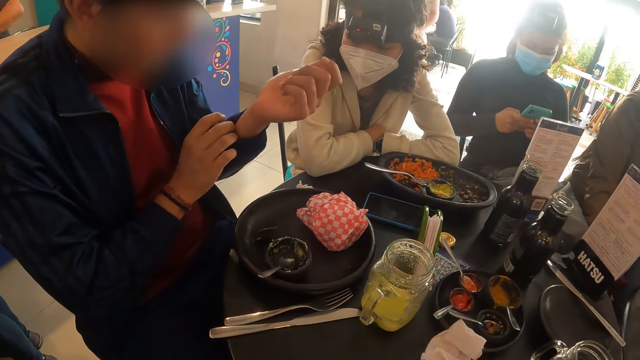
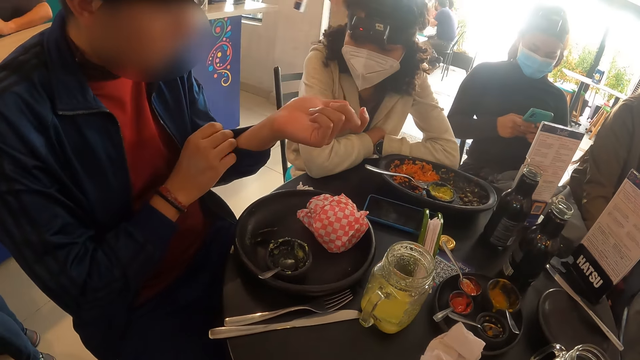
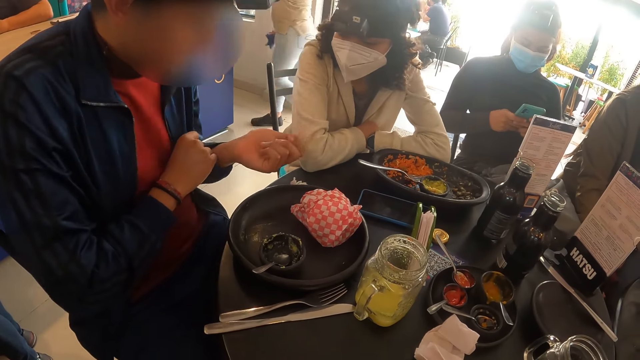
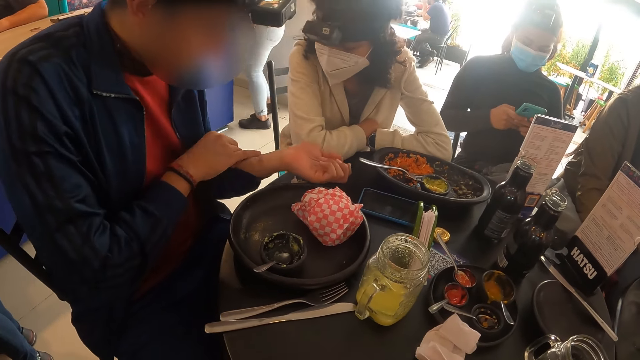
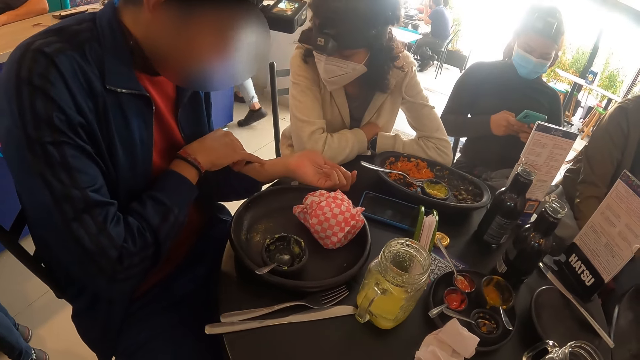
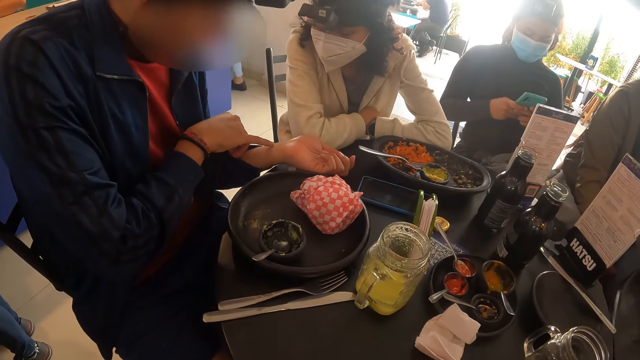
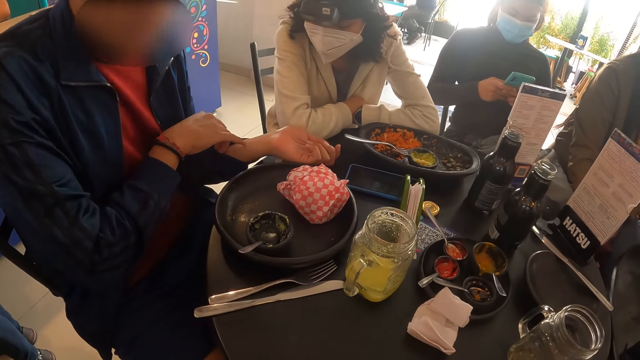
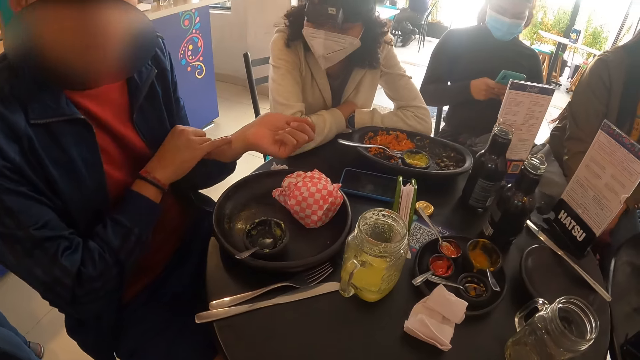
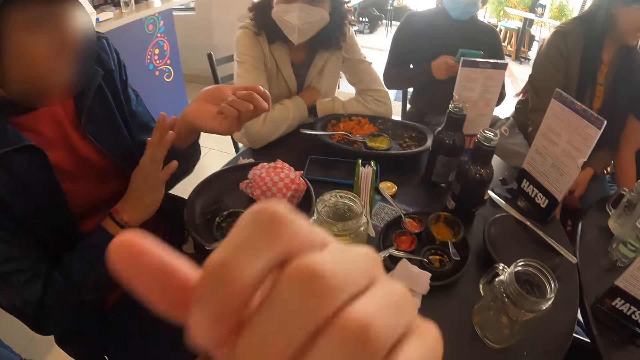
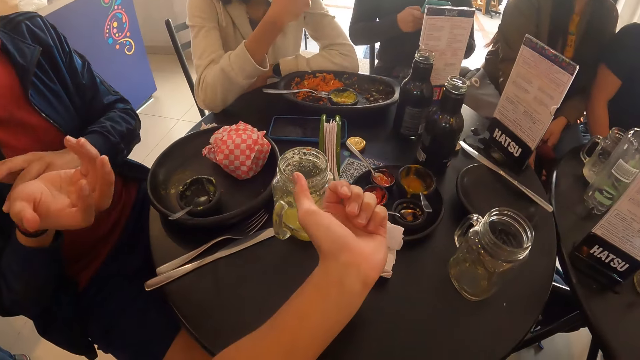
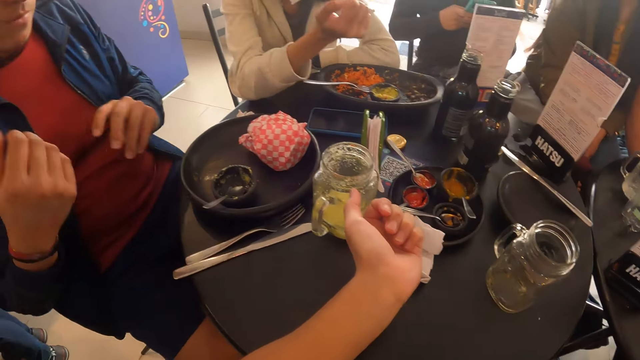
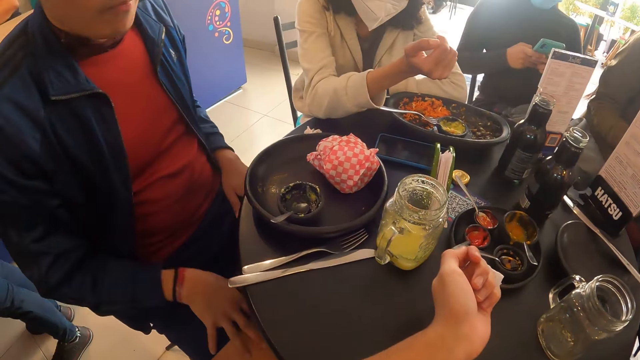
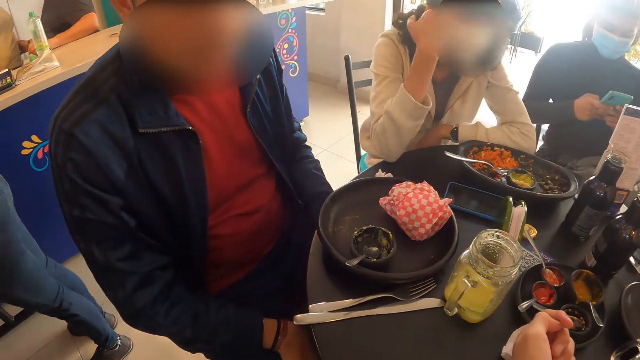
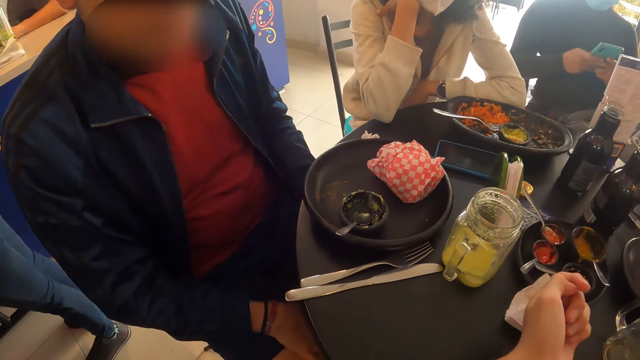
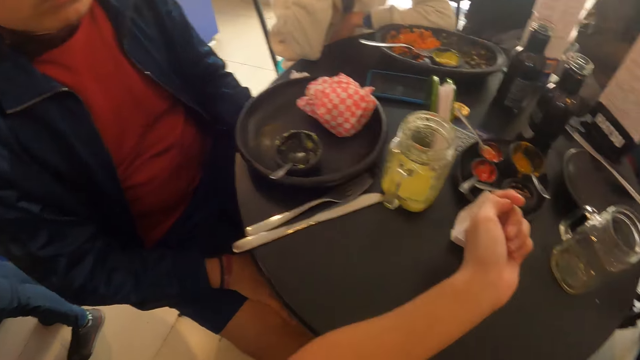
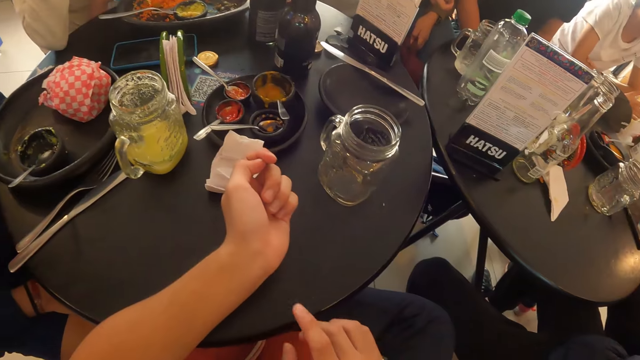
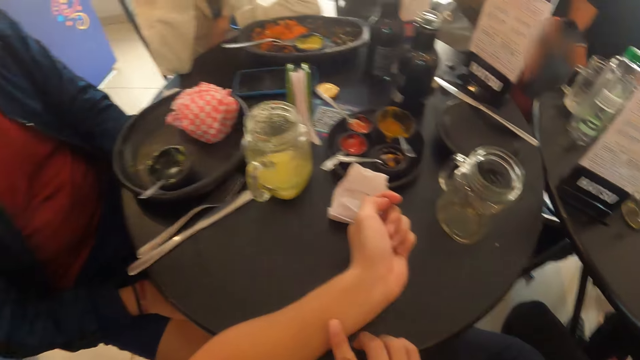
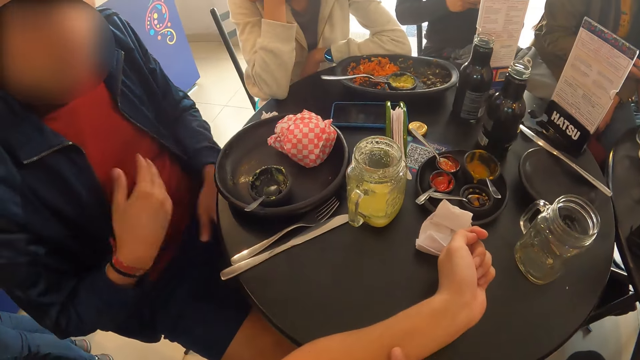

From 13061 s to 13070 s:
A man inspects his left wrist with his right hand. The camera wearer inspects his left hand with his right hand.

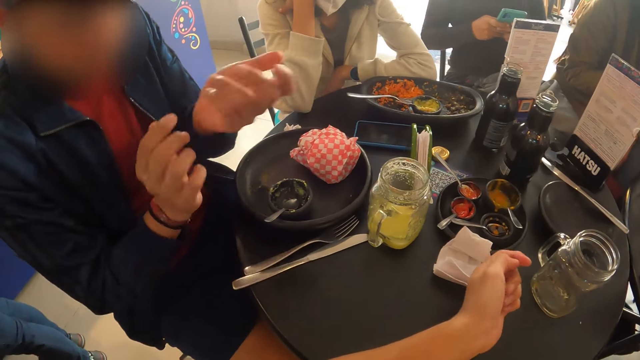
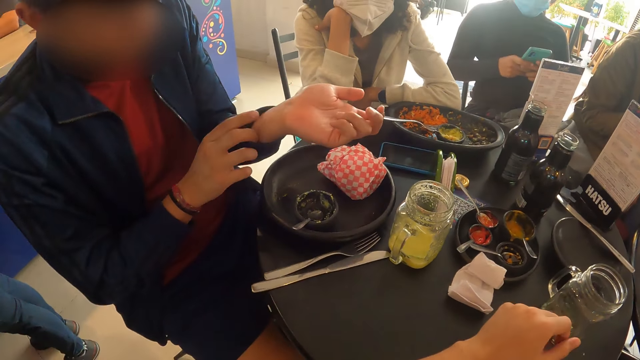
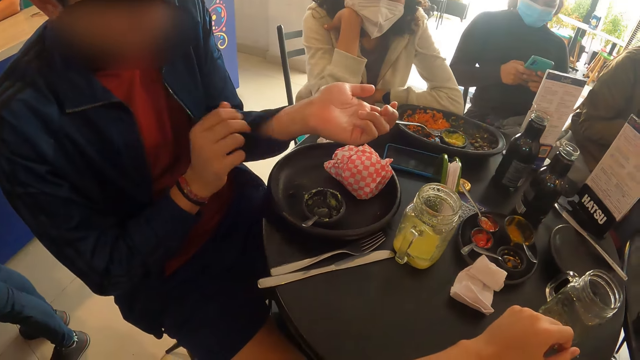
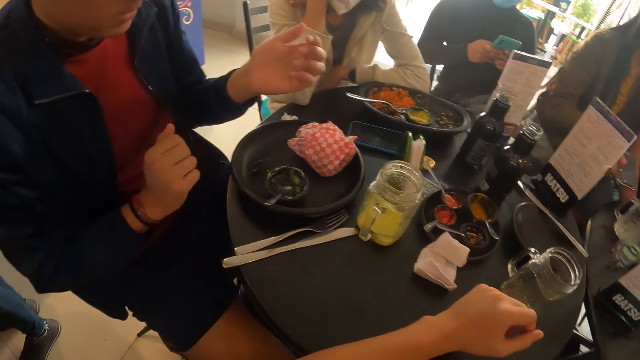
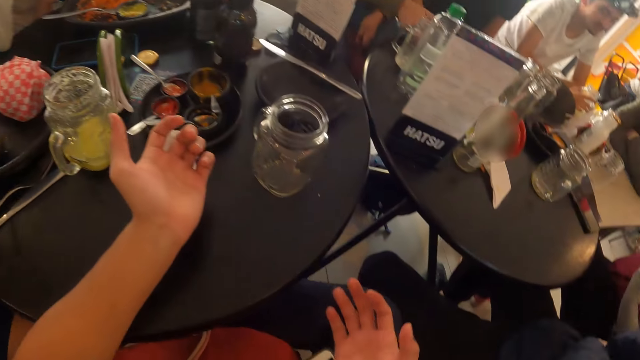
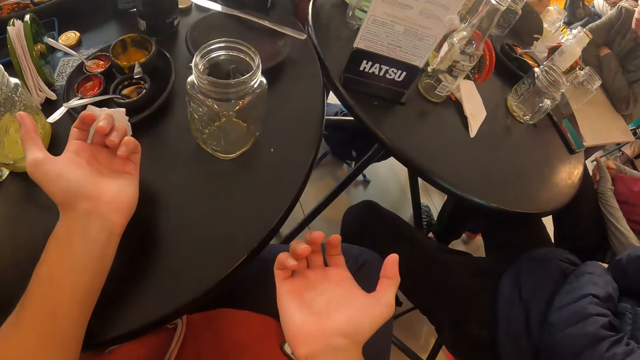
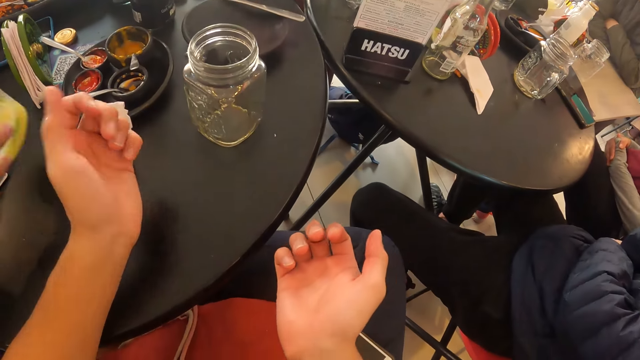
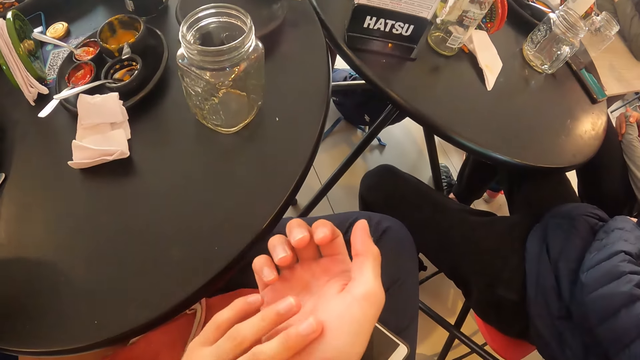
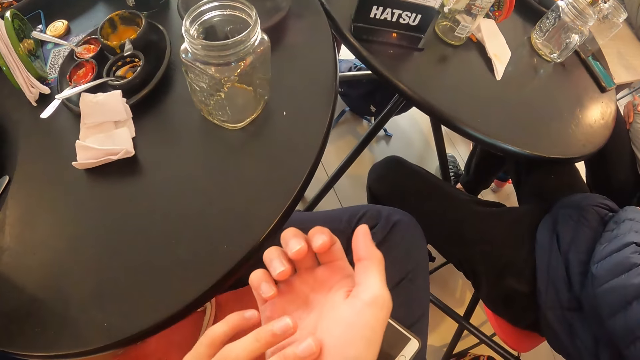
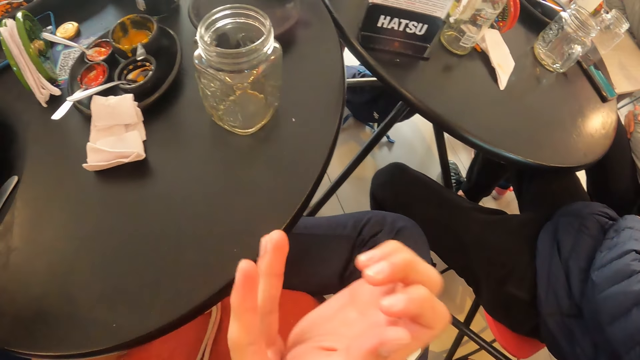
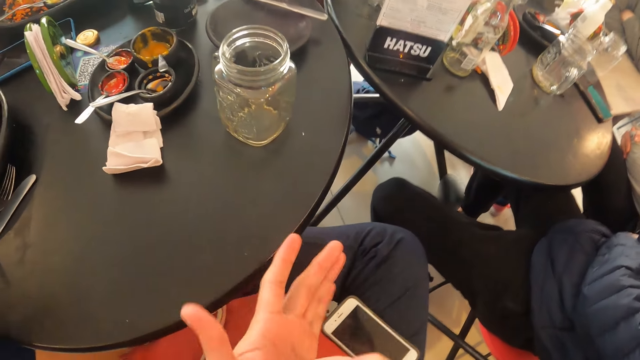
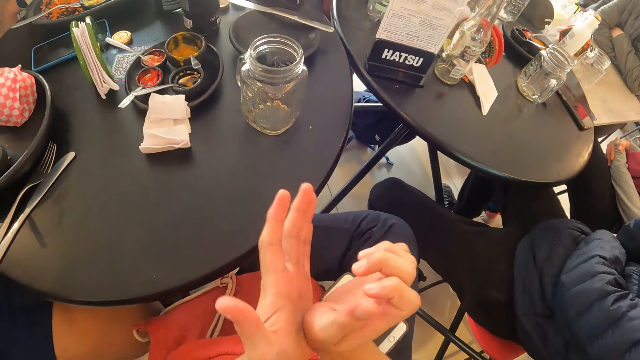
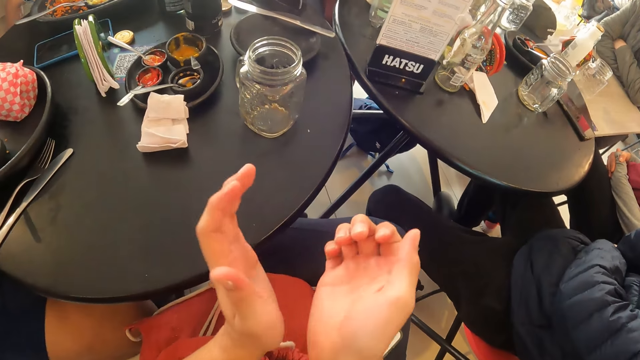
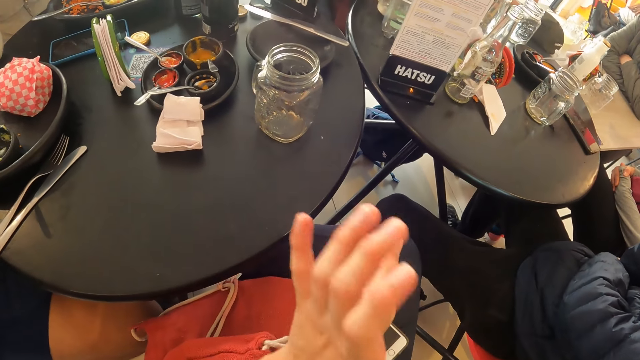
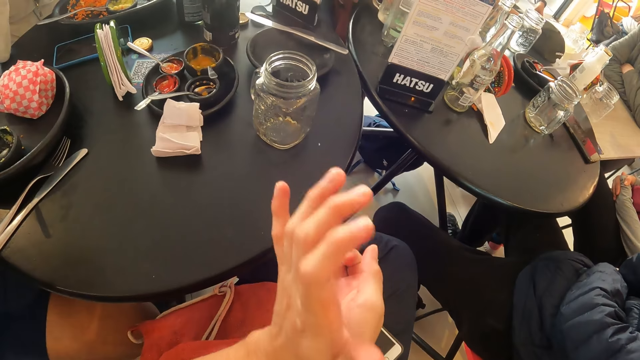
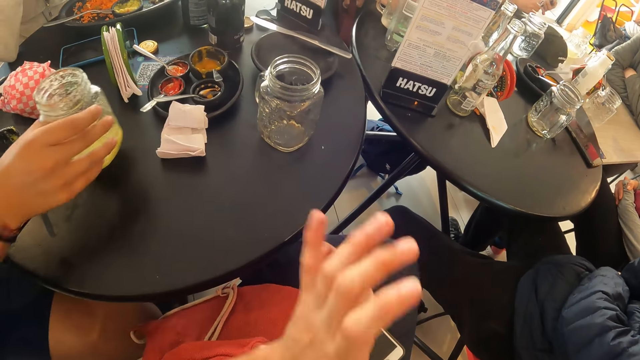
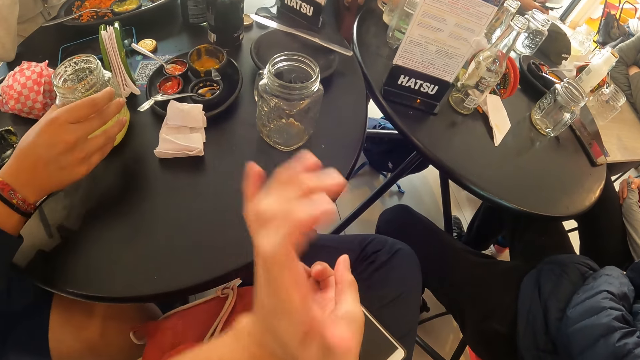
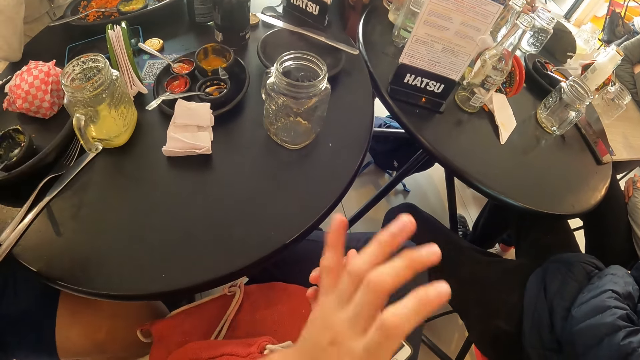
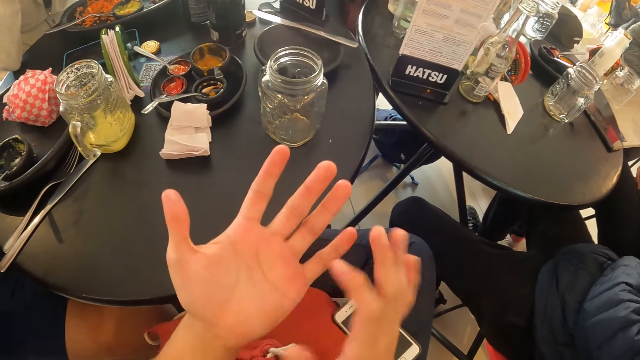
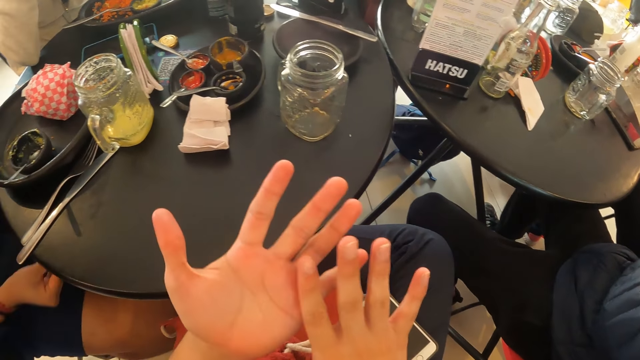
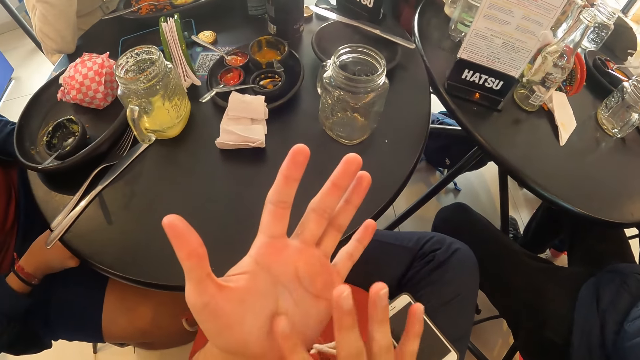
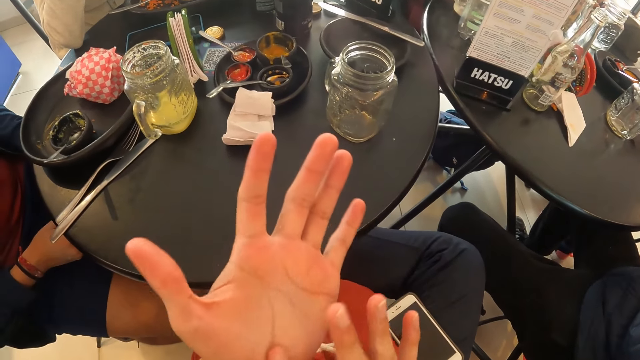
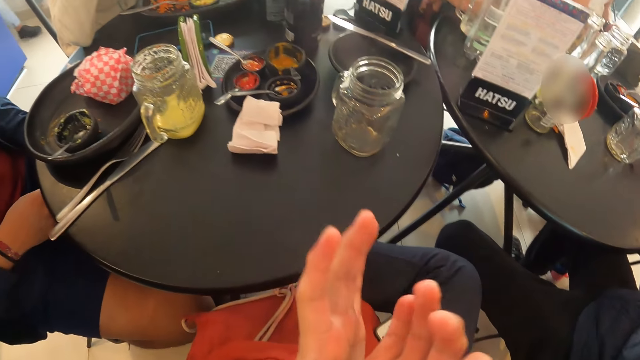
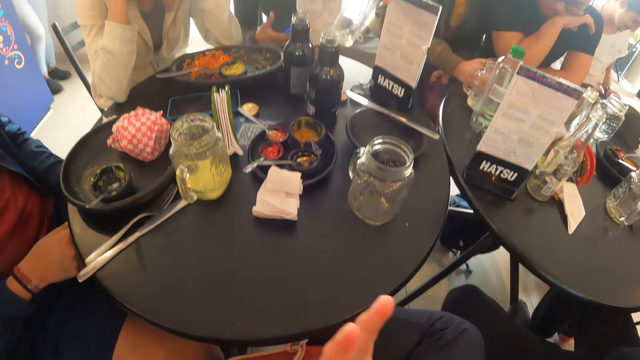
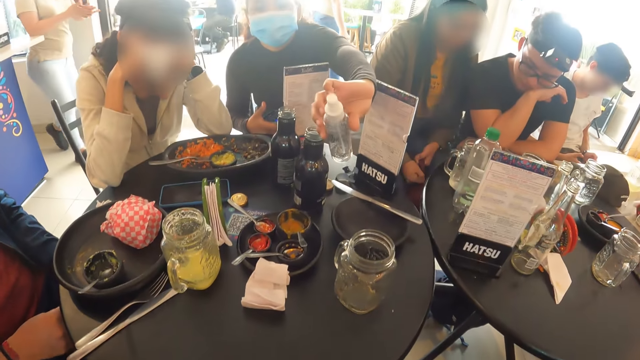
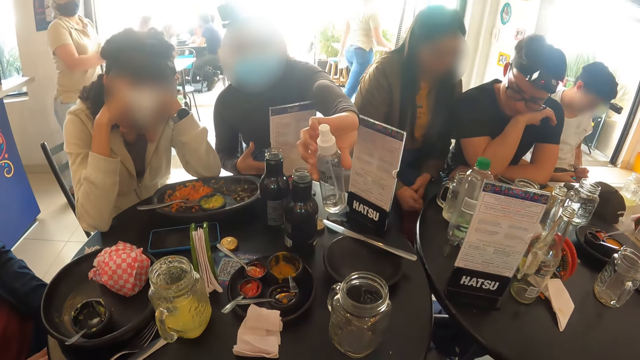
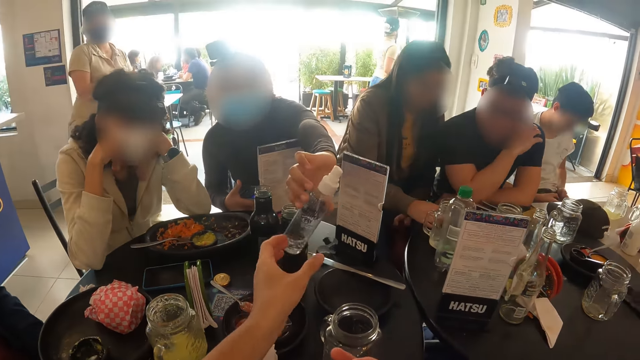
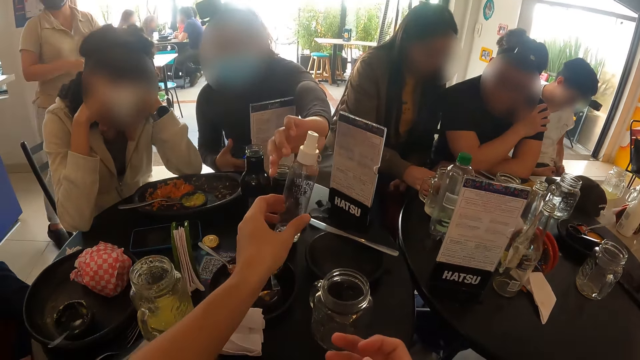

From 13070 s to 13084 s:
The man picks up the glass cup from the table with his right hand. The camera wearer inspects his right hand with his left hand. He rubs both hands together. The man places the glass cup in his right hand on the table. A woman passes a hand sanitizer from her left hand to the left hand of the camera wearer.
